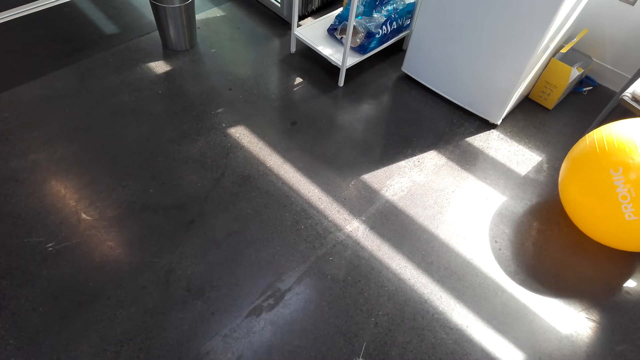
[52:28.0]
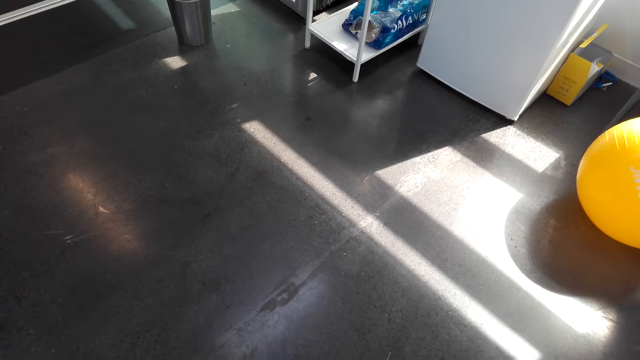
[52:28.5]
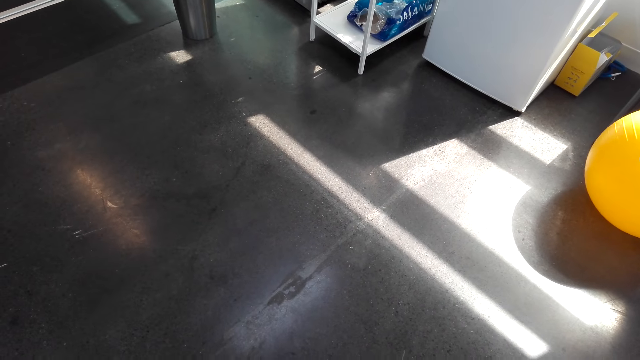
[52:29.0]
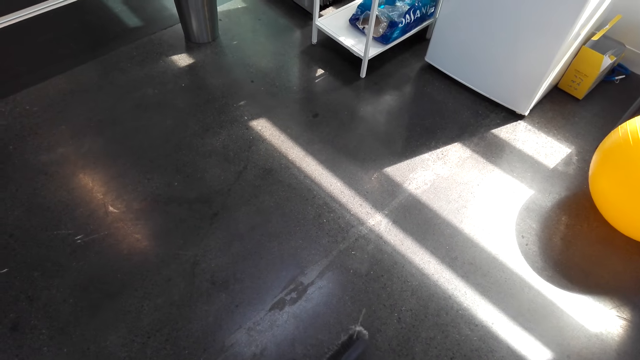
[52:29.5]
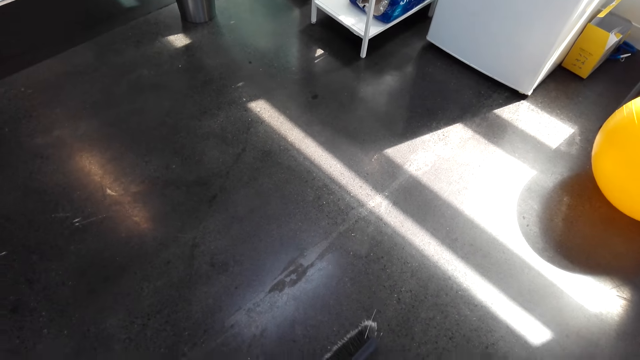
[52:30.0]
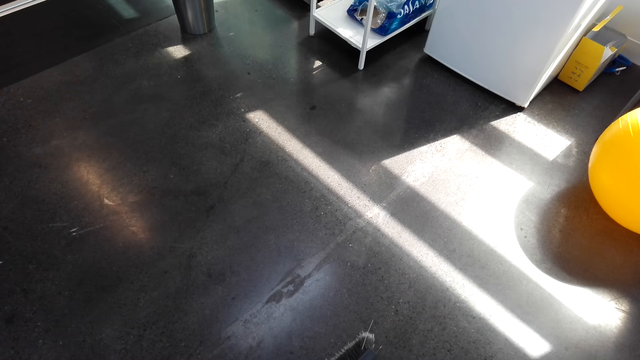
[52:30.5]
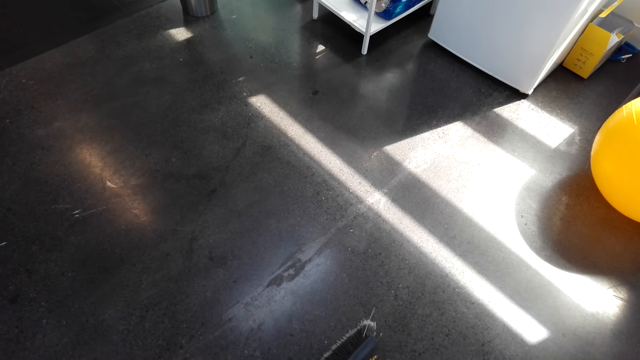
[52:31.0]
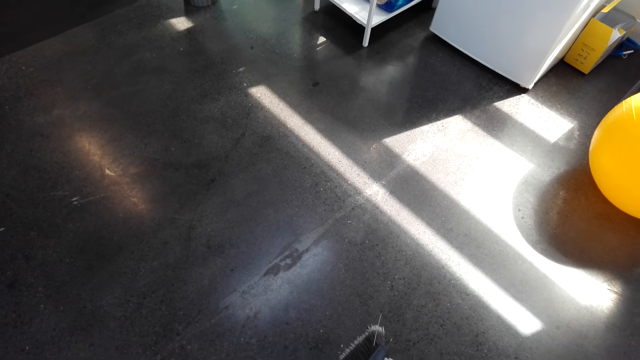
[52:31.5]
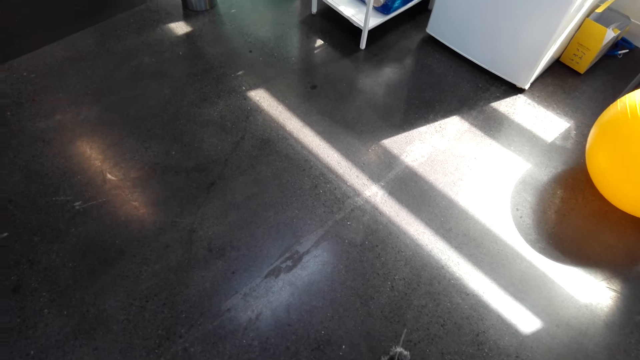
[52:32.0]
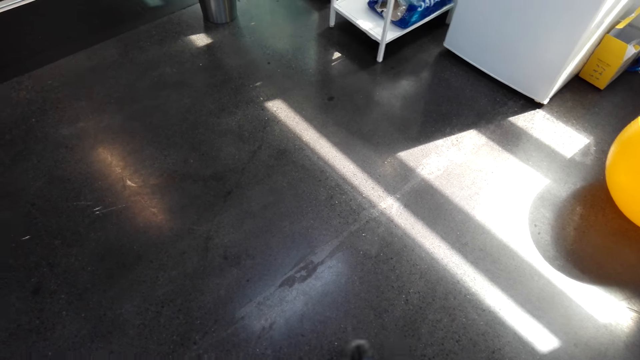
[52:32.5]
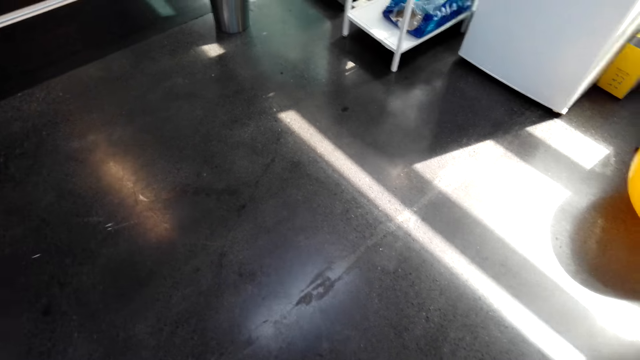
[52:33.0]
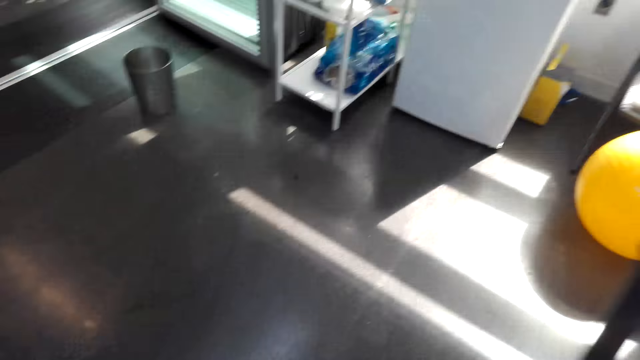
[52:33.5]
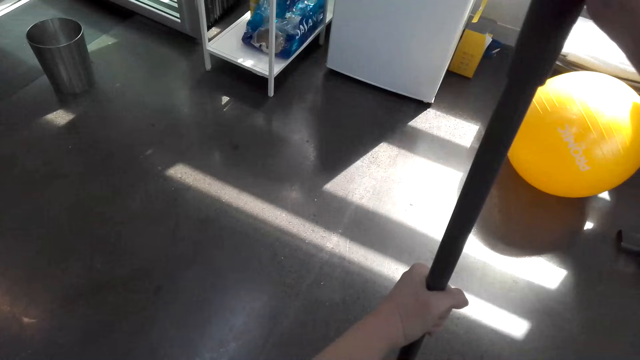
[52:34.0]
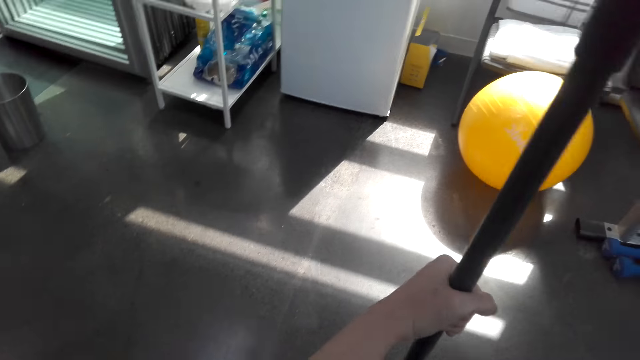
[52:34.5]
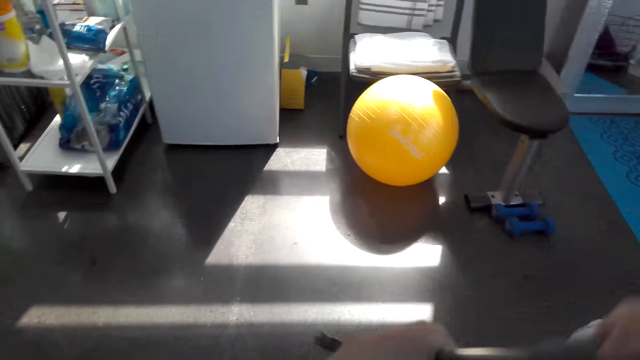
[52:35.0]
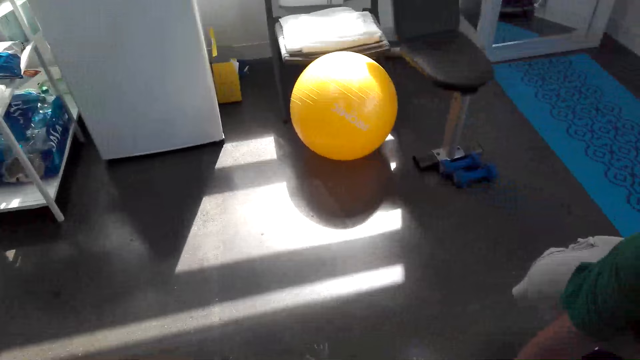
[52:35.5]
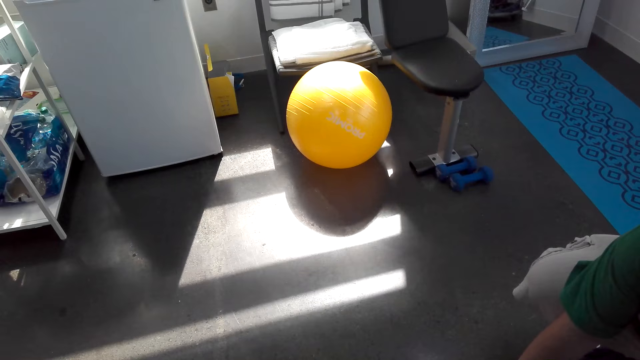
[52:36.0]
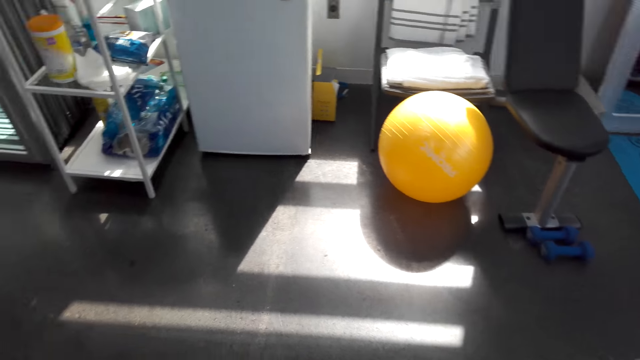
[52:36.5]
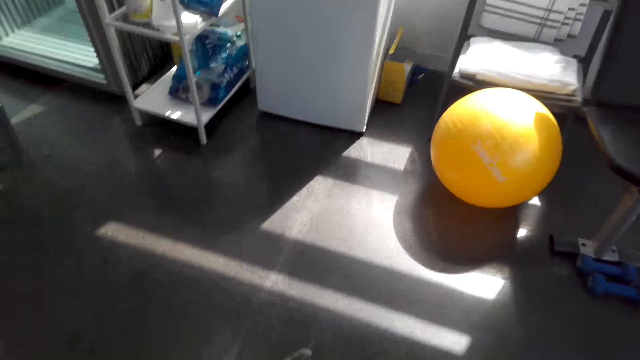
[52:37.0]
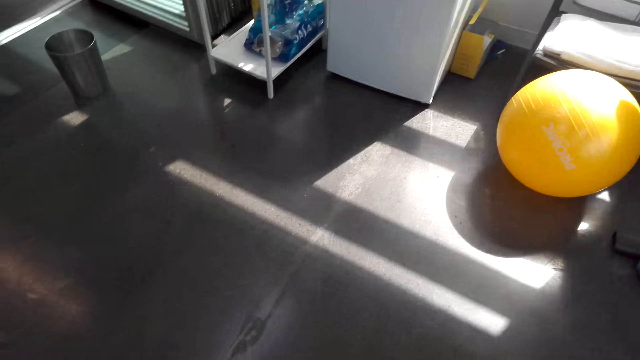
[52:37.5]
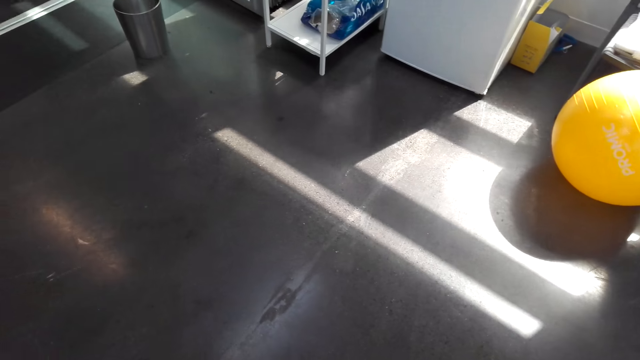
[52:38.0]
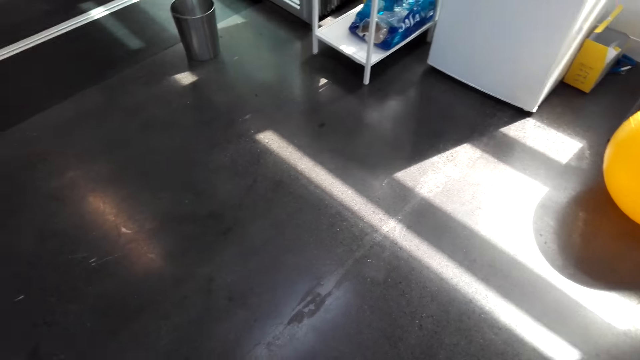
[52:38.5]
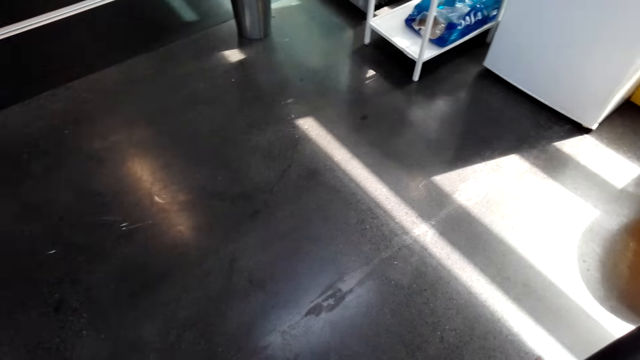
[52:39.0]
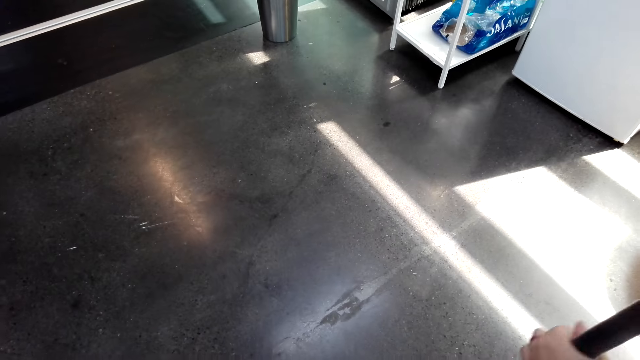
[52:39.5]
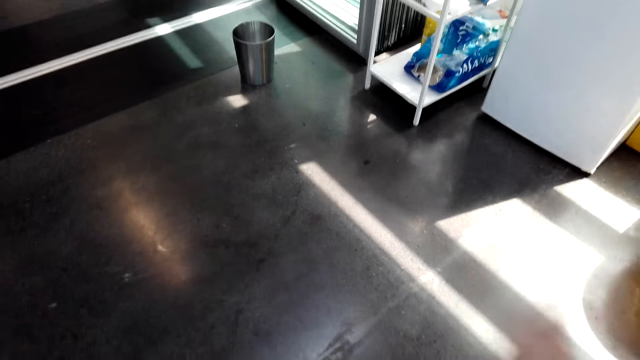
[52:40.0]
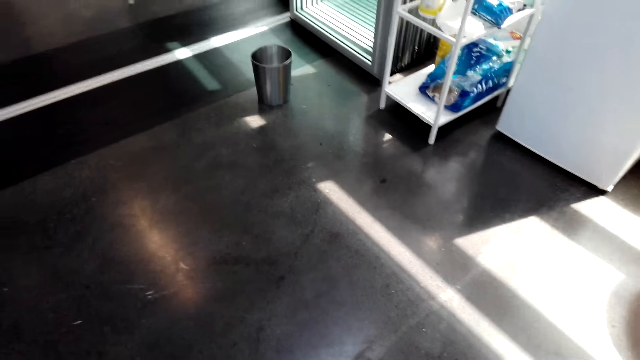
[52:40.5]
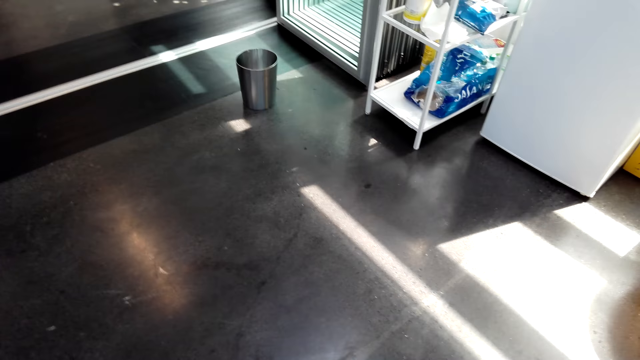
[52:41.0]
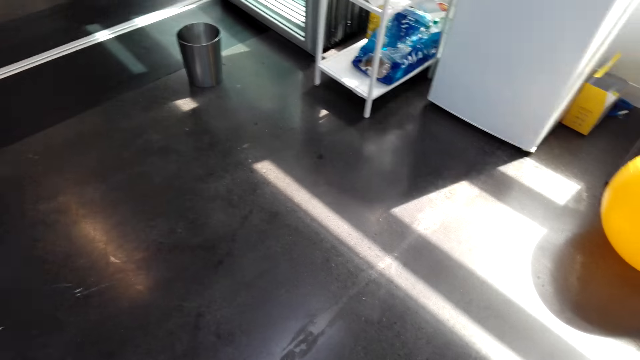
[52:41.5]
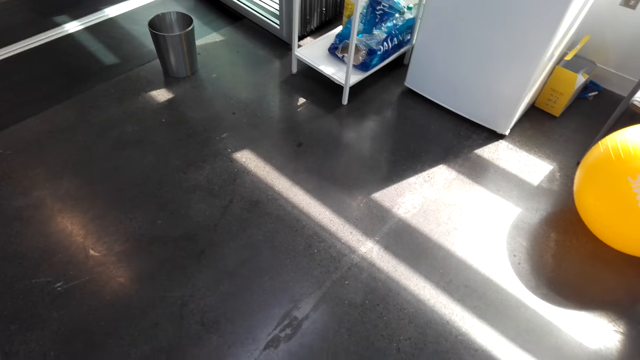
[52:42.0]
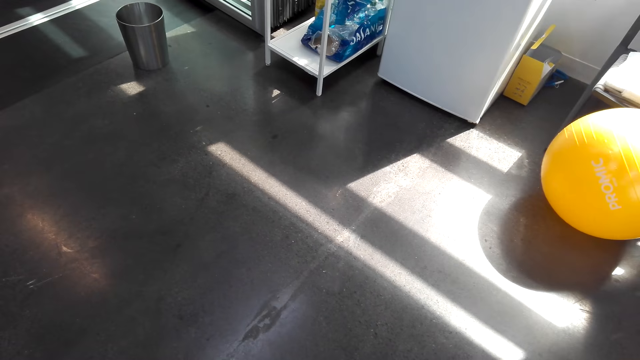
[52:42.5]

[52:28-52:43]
A man laughs and talks. The camera wearer talks. They sweep the floor with a brush. The man talks. The camera wearer talks. The man laughs. The camera wearer talks.

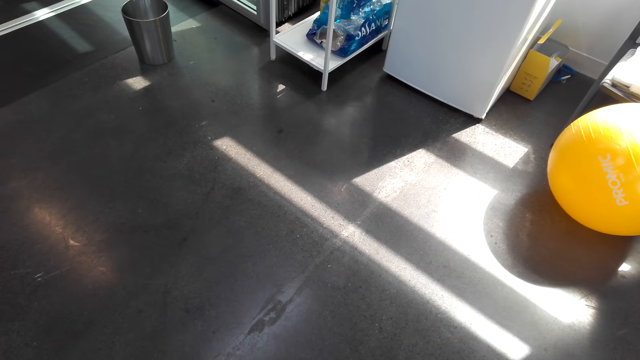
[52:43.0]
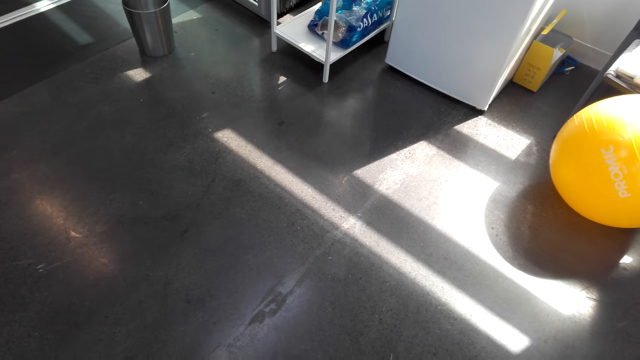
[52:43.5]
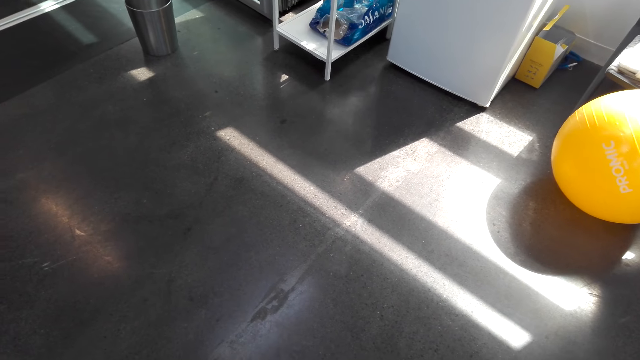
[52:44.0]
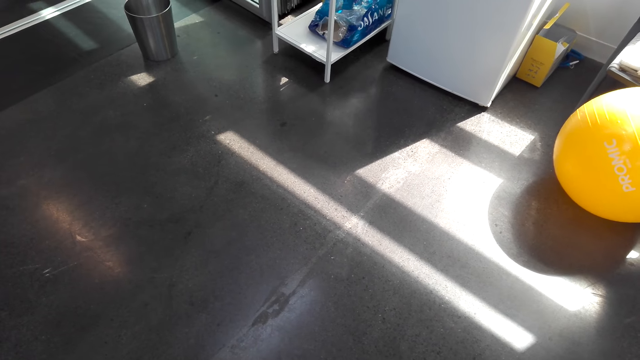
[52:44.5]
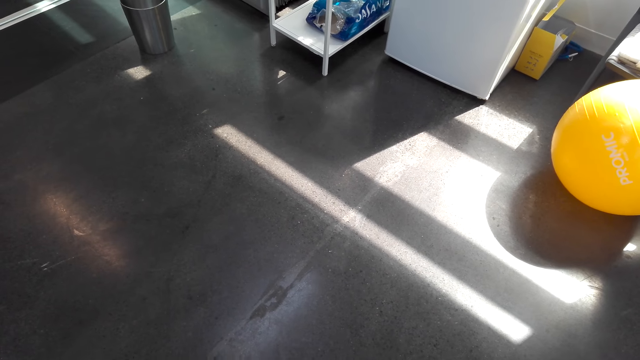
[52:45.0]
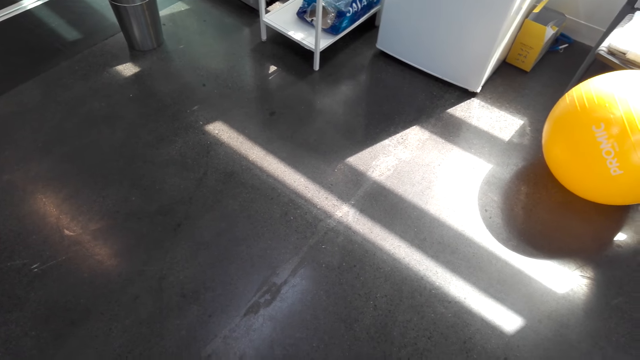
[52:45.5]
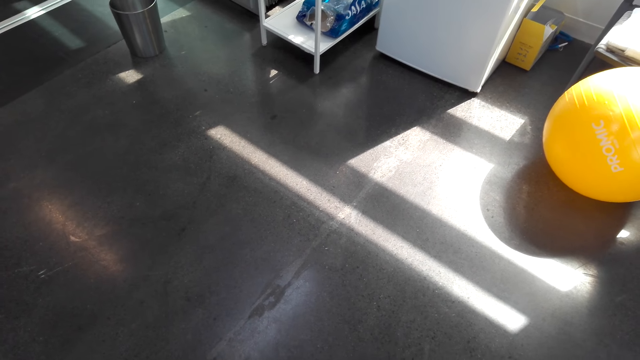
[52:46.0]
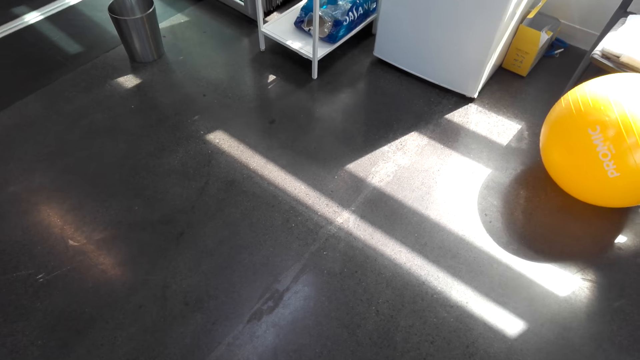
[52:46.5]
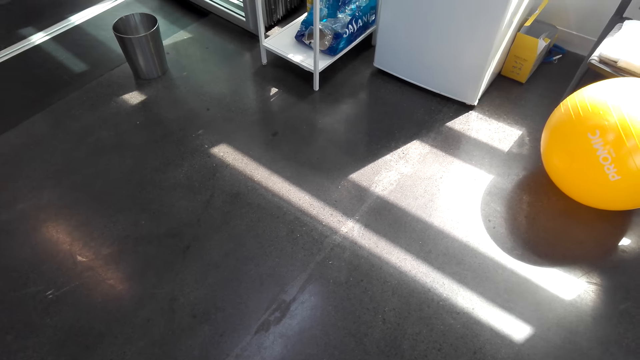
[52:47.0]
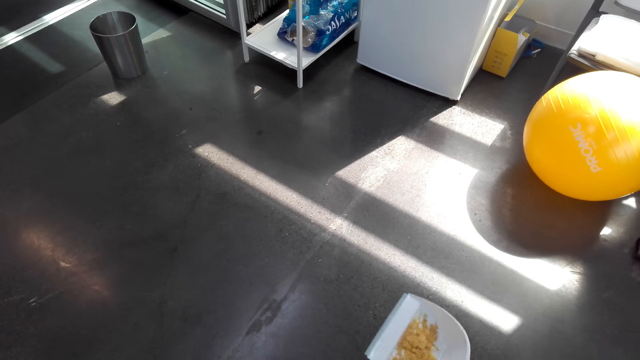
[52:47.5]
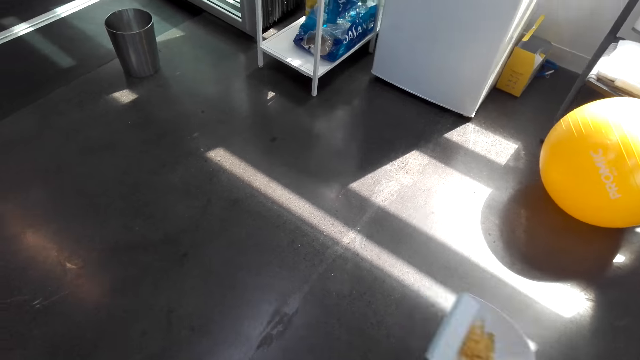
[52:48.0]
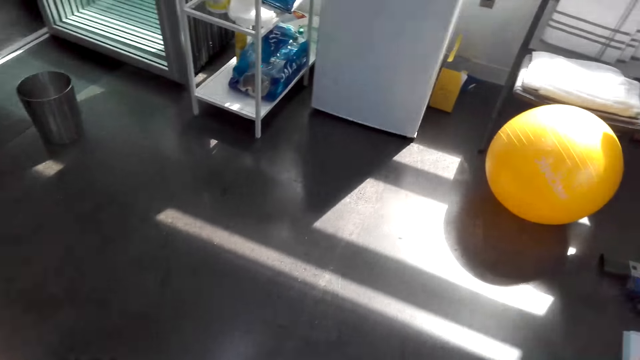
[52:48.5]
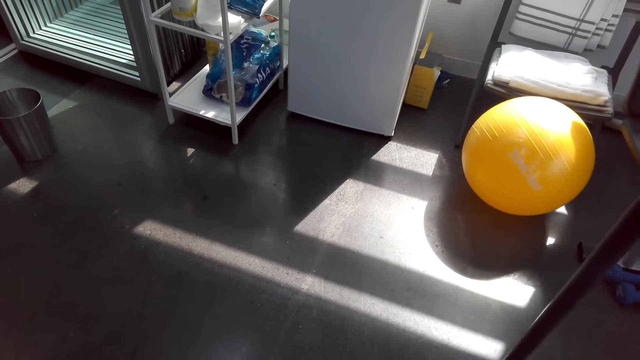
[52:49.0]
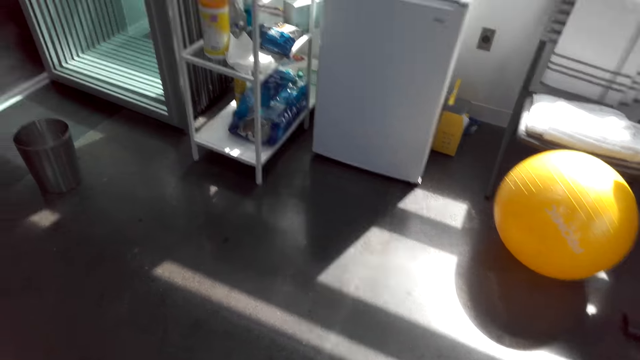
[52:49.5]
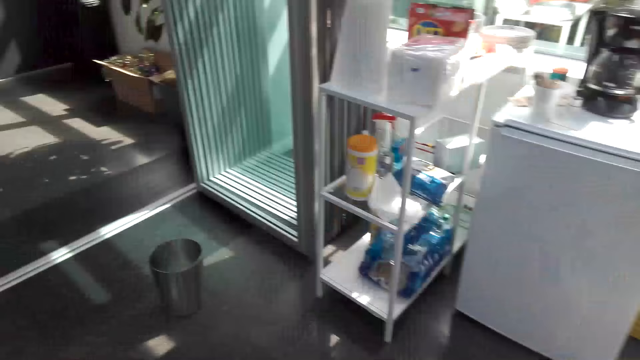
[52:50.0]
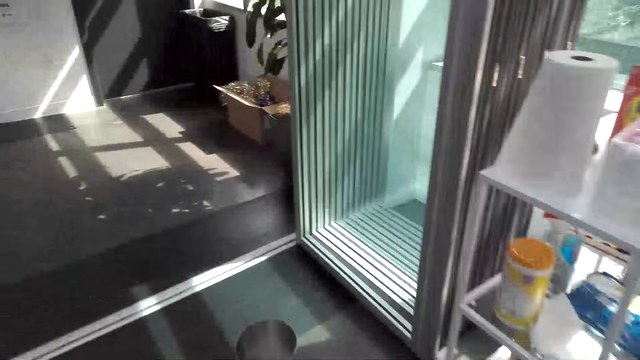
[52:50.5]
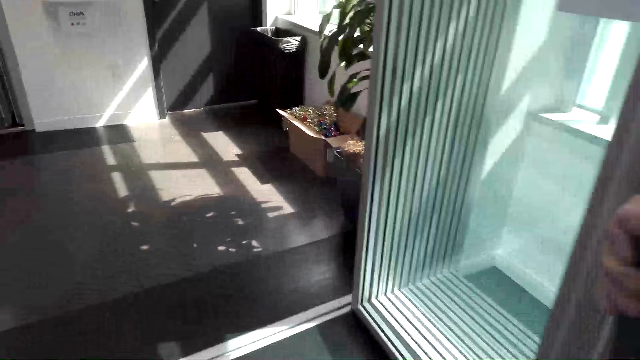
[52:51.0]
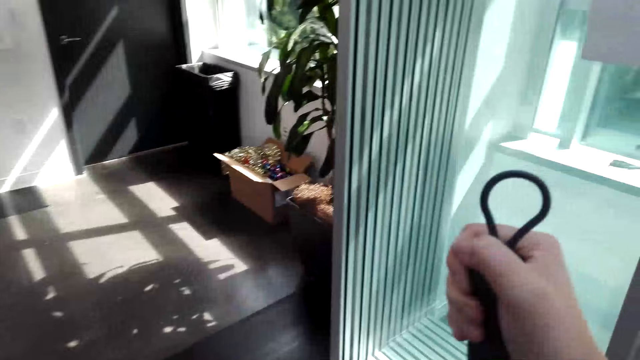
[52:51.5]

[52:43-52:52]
A man talks. The camera wearer talks. The man talks. The camera wearer talks. The man talks. The camera wearer talks.
